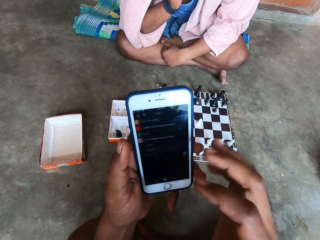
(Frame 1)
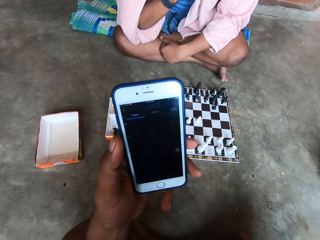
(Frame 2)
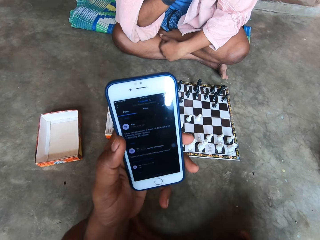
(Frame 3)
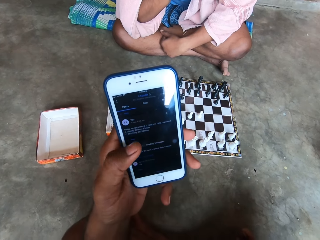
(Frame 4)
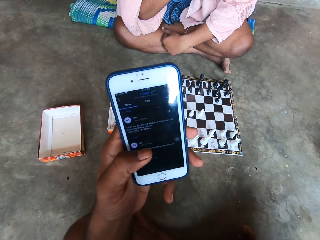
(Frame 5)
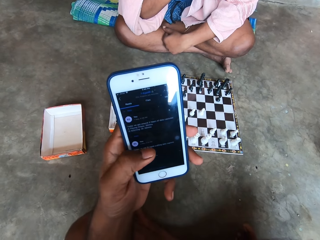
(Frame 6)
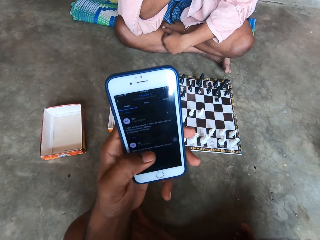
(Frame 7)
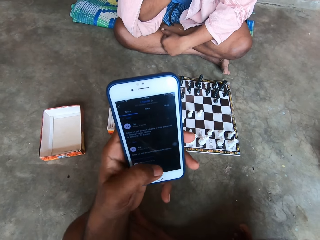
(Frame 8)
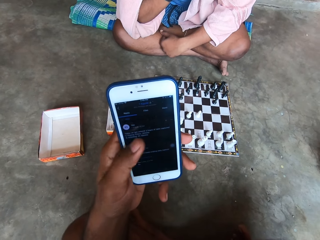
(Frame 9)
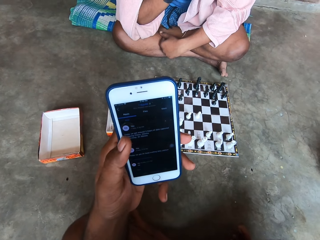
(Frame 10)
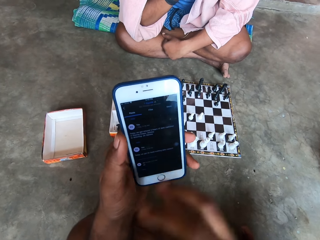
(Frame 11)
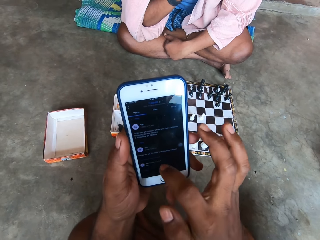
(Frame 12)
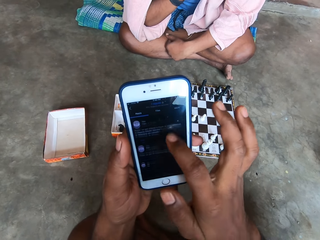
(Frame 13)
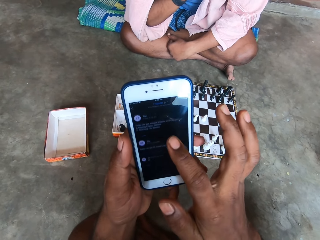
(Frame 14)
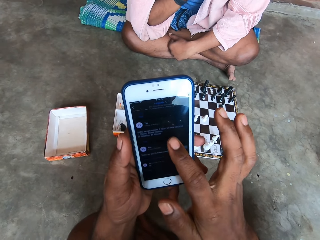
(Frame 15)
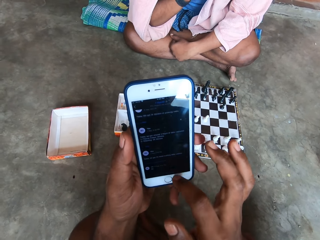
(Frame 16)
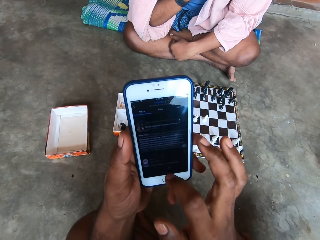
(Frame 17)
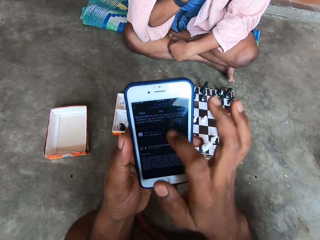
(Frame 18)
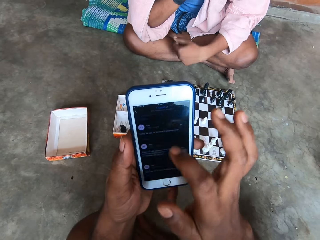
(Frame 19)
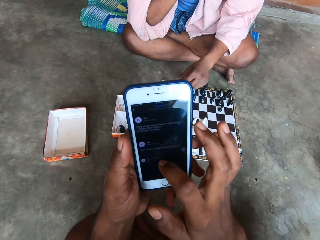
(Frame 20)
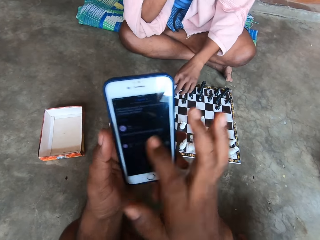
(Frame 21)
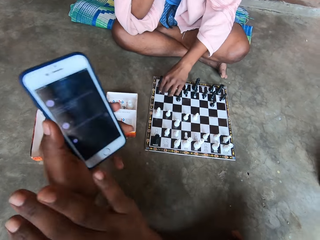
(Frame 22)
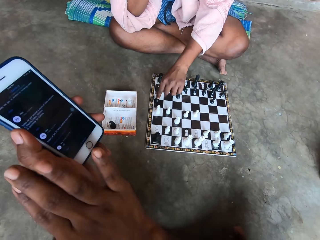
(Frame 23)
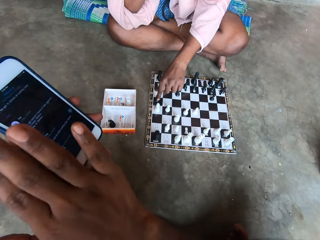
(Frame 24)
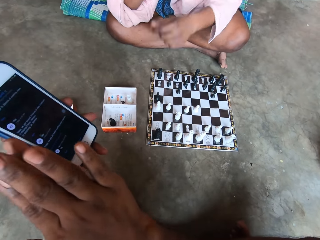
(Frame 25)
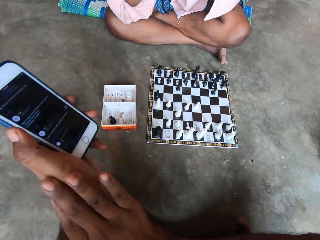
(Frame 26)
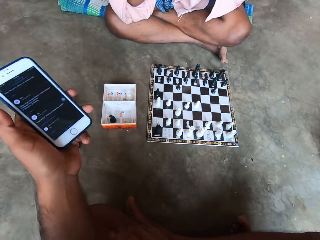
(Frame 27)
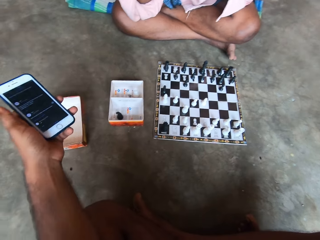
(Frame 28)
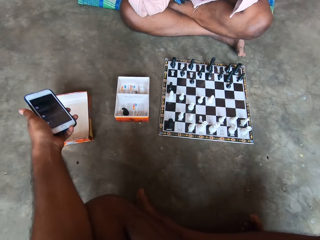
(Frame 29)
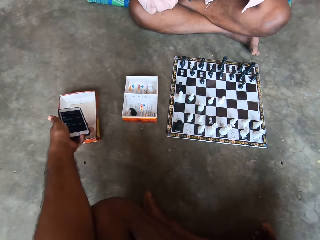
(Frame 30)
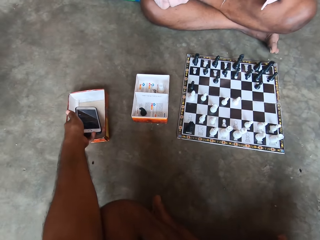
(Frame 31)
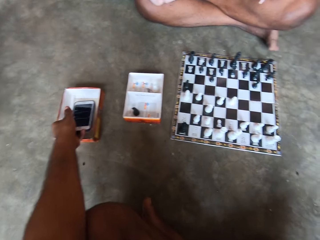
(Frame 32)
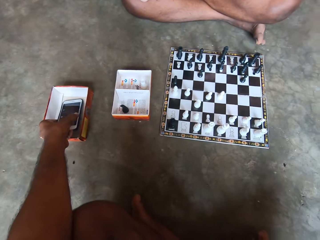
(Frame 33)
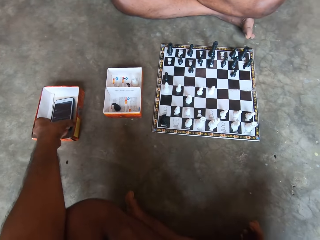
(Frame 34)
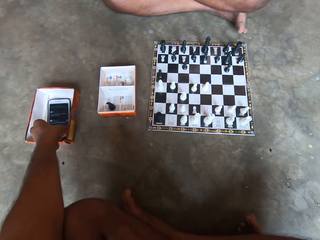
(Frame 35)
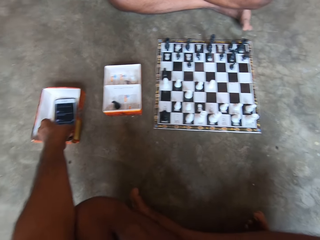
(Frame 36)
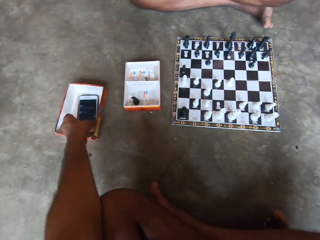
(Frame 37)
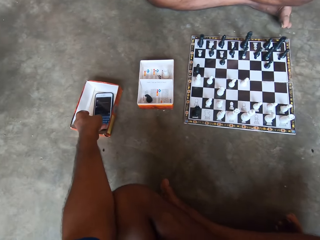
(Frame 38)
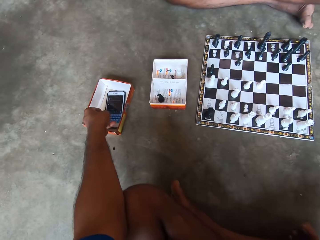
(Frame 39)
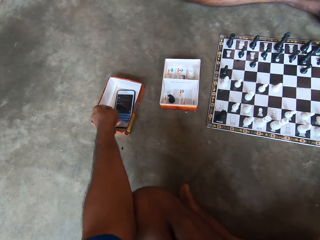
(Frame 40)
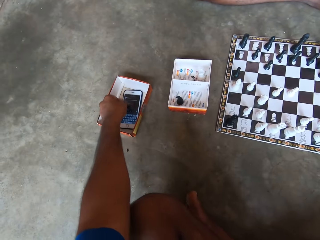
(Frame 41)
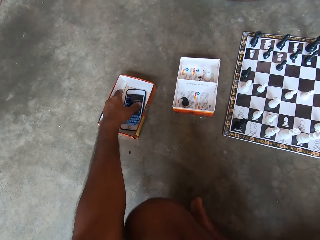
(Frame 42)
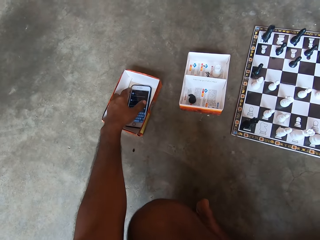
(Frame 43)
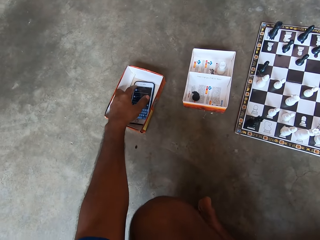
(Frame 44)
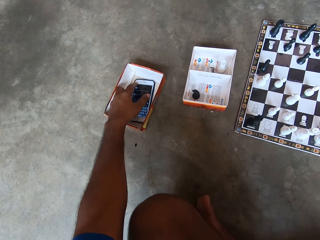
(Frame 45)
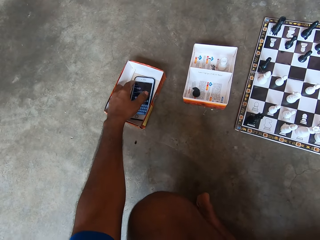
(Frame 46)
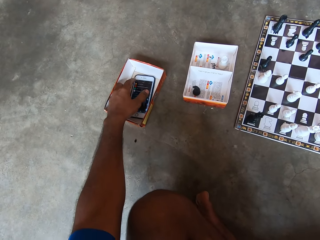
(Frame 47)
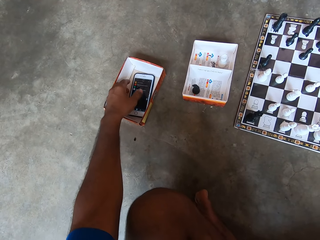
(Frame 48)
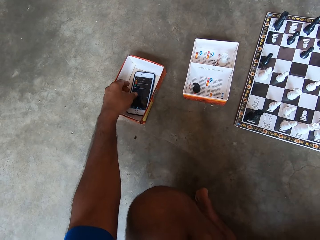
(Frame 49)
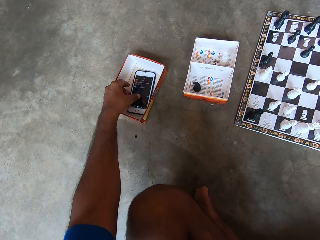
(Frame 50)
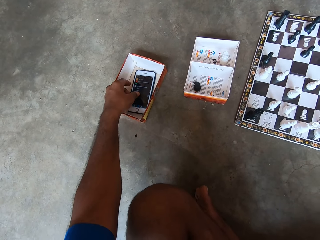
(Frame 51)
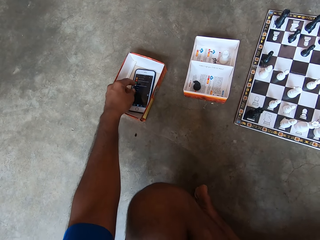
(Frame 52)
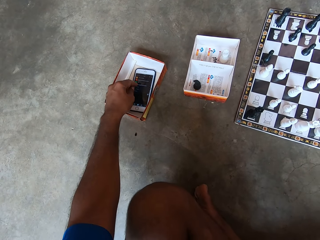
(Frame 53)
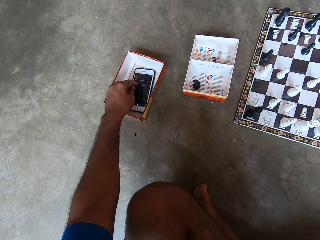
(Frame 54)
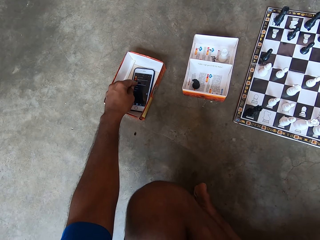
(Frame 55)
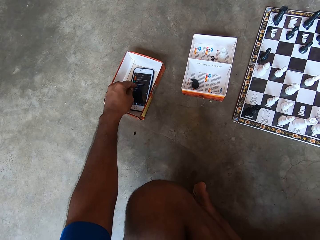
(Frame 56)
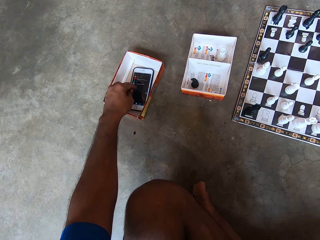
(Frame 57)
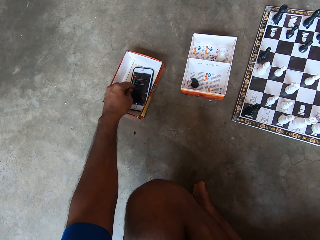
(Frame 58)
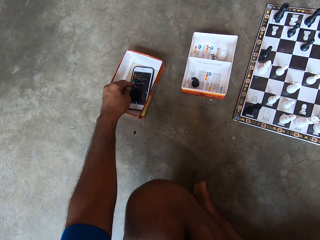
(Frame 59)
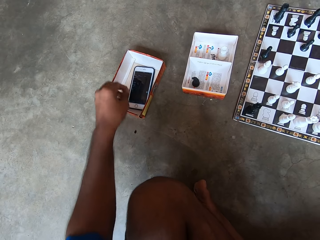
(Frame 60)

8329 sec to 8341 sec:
The man moves a black piece on the chess board. The camera wearer rubs his right hand on his left hand. He drops the phone back into the carton on the floor. He operates the phone in the carton.

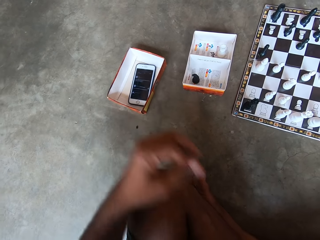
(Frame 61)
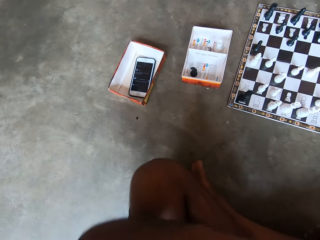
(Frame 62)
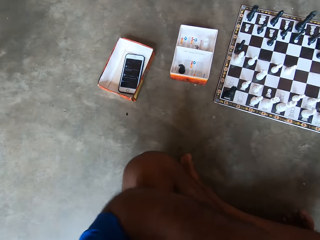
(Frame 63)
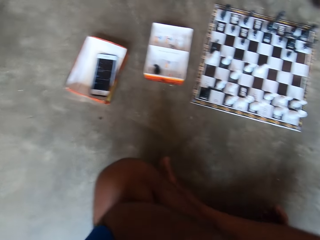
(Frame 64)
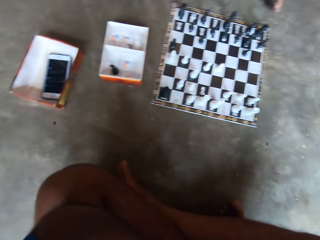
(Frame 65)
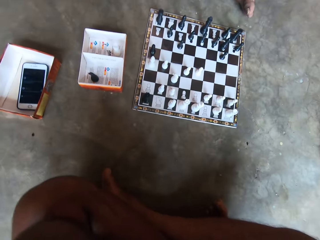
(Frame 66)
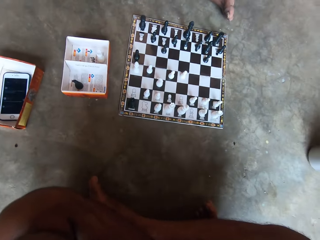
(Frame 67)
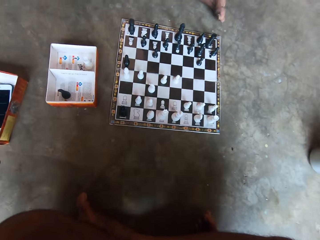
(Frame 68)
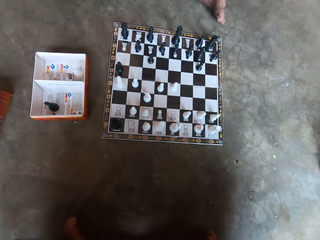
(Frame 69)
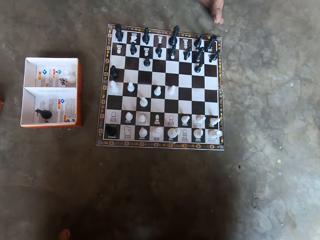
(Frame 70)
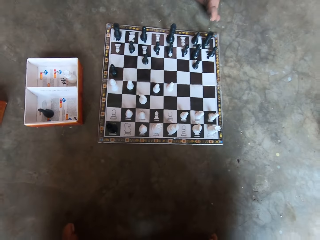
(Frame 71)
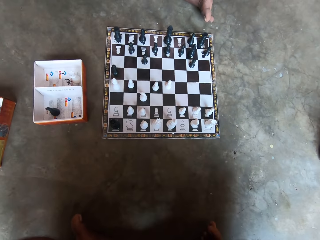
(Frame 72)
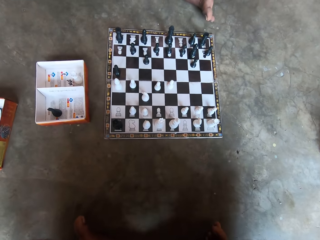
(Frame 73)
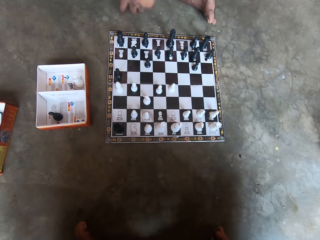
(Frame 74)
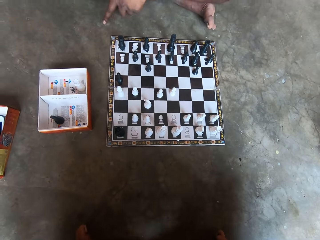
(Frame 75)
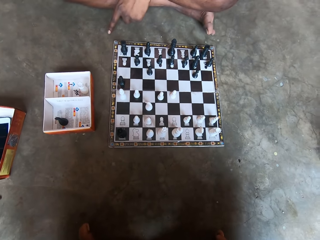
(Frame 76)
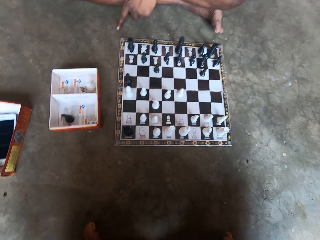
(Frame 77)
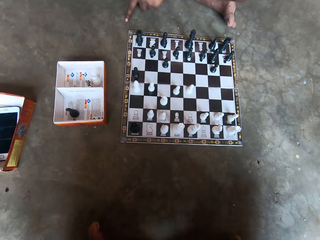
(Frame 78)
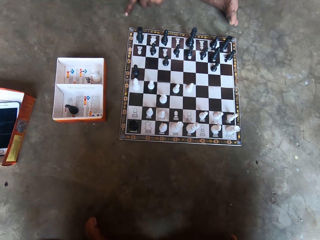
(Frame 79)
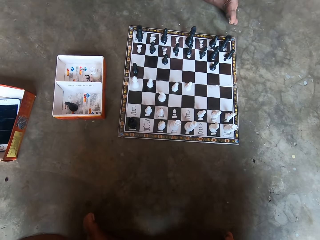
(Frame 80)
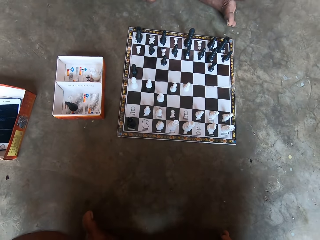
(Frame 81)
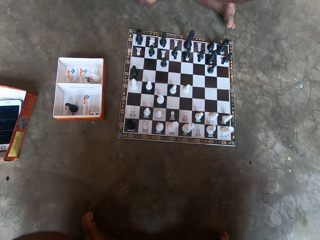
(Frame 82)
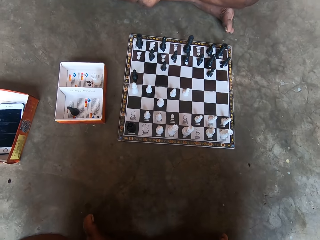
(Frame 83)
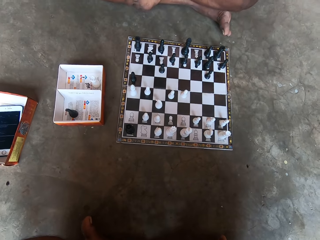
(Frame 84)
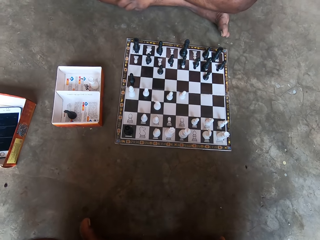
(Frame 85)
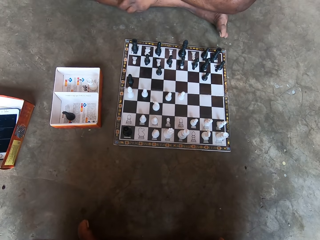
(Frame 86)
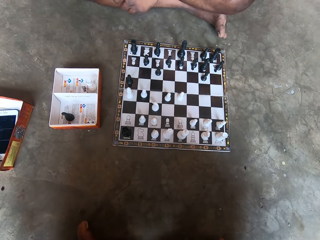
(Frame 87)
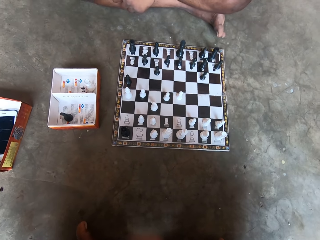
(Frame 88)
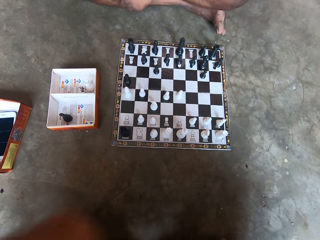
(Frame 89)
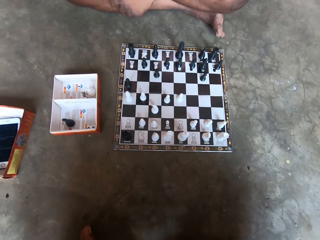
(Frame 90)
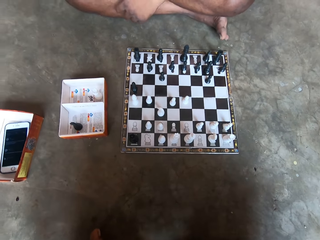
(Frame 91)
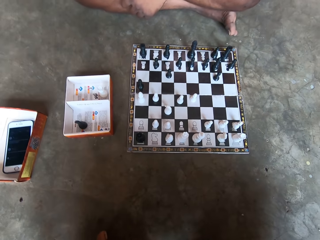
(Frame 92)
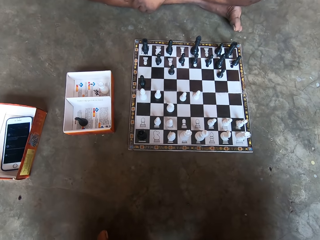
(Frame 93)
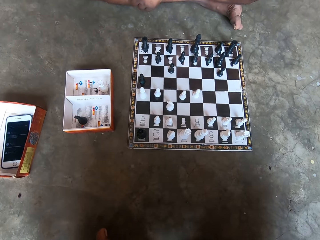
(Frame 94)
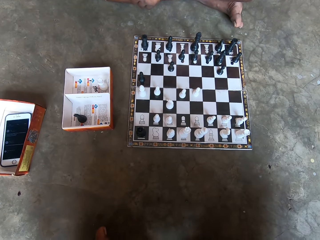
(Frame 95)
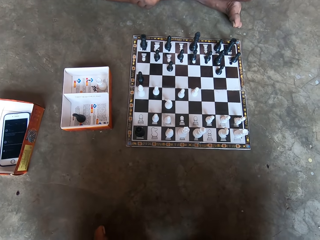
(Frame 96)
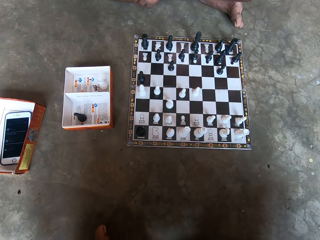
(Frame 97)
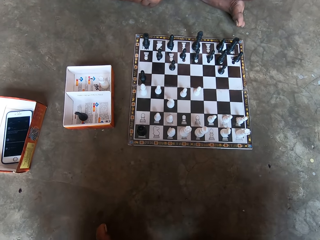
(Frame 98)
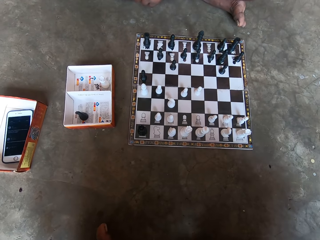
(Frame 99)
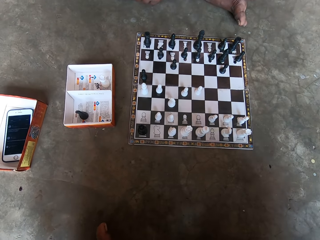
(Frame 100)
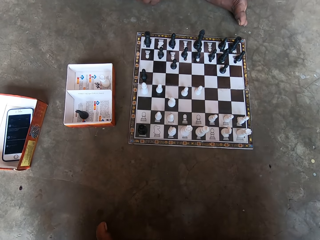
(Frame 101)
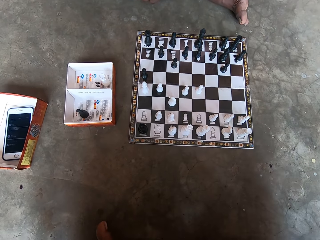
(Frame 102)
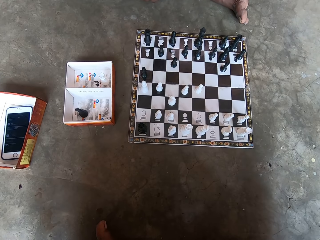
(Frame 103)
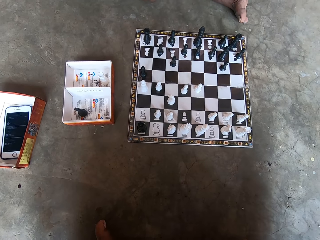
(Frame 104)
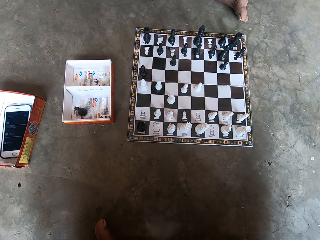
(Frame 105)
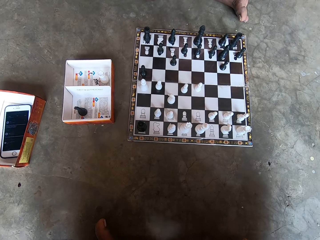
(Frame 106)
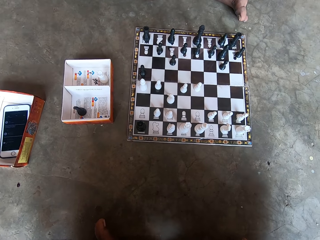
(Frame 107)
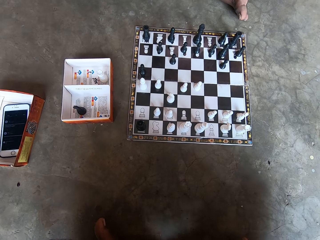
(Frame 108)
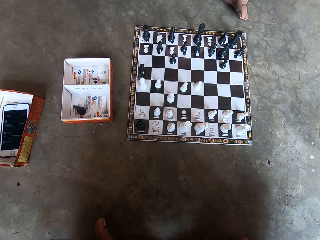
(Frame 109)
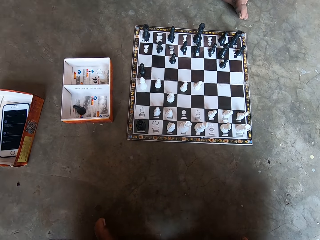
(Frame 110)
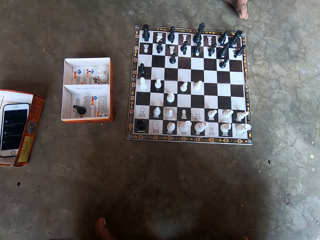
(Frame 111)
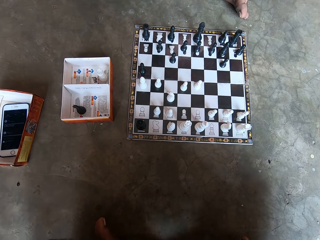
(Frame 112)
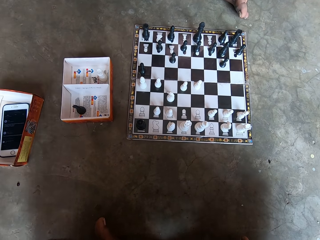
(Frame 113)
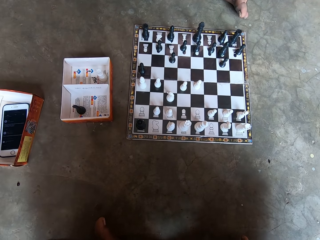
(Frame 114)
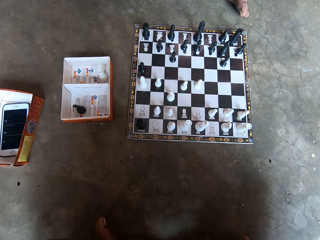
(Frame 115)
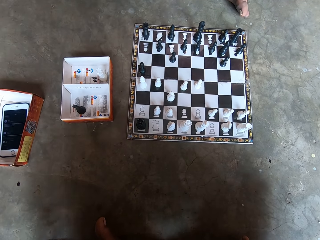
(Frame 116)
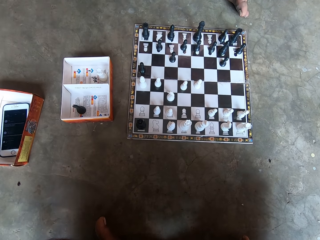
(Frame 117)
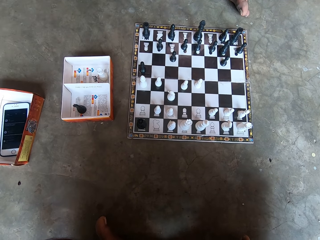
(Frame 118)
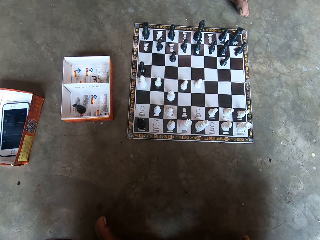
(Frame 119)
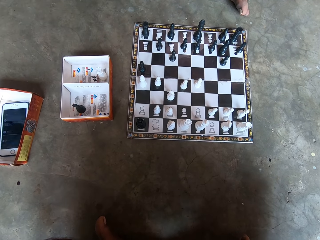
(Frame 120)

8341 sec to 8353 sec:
The camera wearer folds his hands. He looks at the chess board. A man places his hand on a leg. The camera wearer looks at the chess board again.
